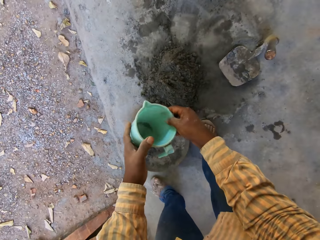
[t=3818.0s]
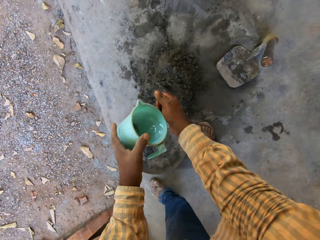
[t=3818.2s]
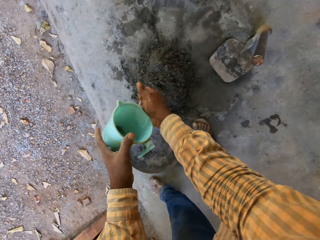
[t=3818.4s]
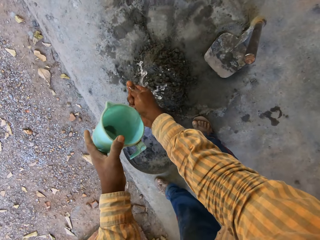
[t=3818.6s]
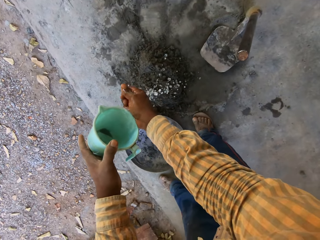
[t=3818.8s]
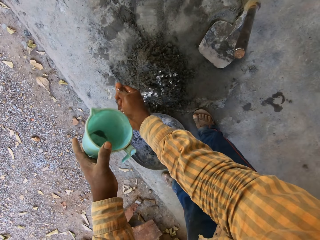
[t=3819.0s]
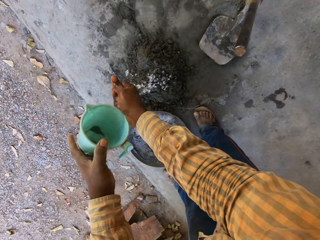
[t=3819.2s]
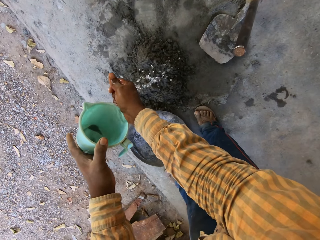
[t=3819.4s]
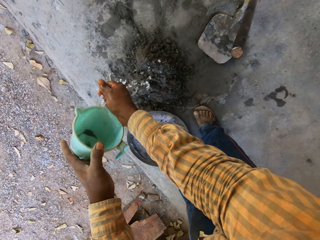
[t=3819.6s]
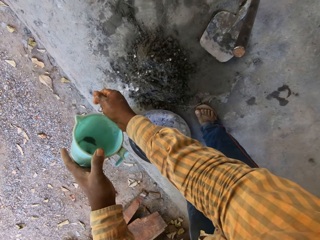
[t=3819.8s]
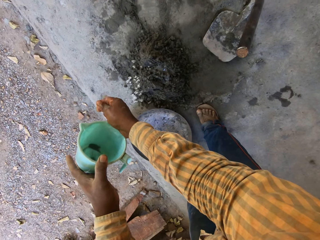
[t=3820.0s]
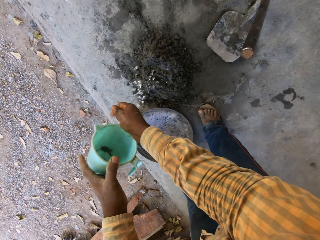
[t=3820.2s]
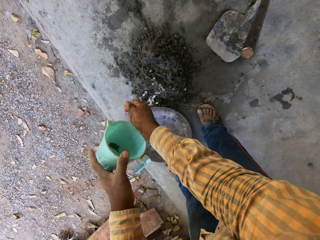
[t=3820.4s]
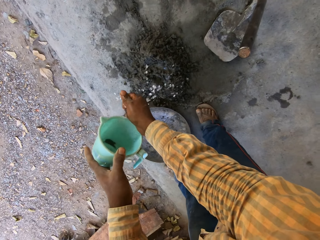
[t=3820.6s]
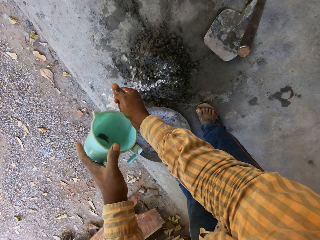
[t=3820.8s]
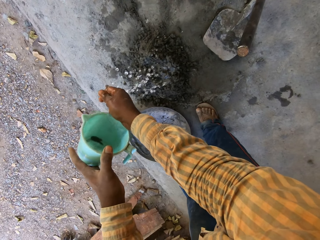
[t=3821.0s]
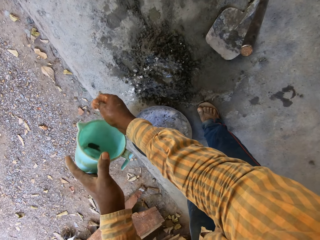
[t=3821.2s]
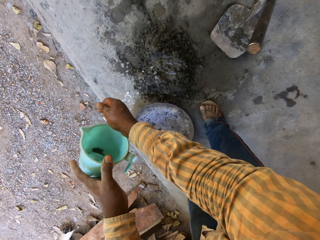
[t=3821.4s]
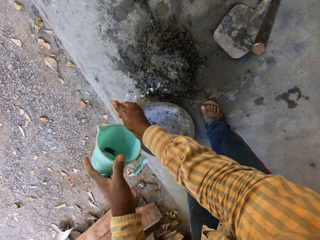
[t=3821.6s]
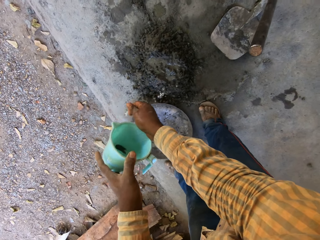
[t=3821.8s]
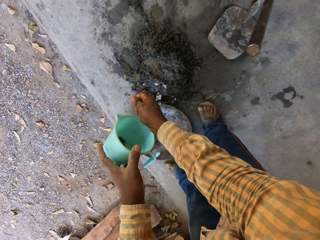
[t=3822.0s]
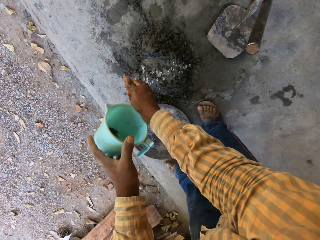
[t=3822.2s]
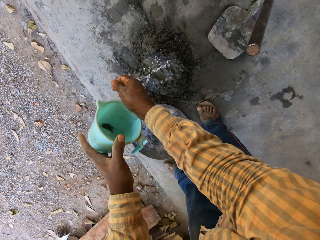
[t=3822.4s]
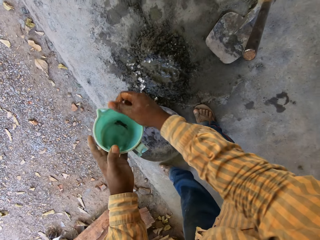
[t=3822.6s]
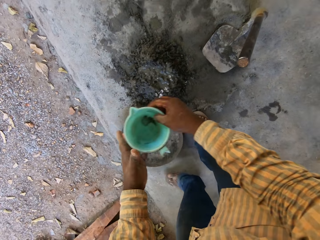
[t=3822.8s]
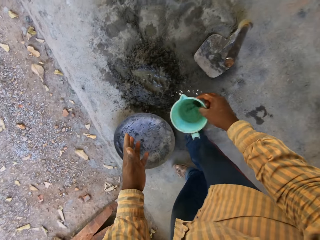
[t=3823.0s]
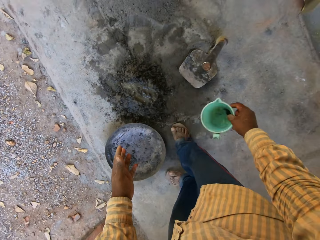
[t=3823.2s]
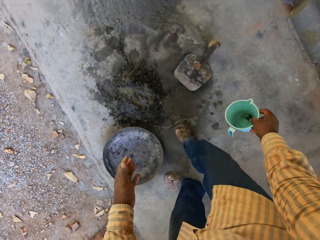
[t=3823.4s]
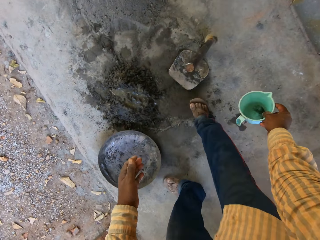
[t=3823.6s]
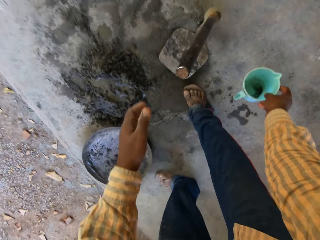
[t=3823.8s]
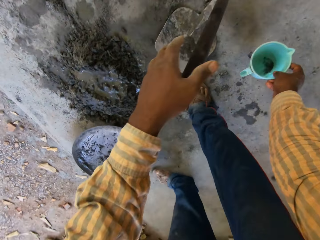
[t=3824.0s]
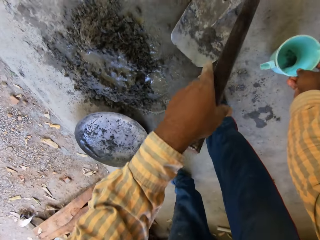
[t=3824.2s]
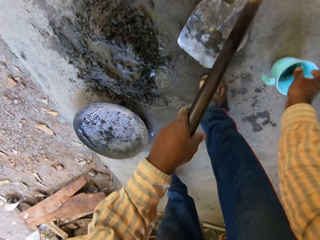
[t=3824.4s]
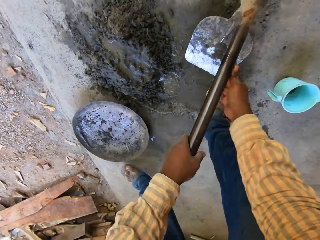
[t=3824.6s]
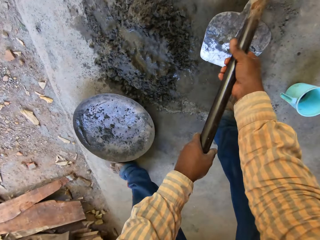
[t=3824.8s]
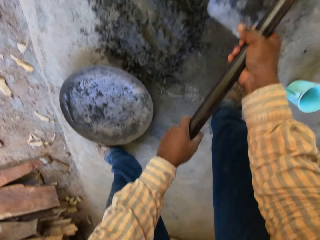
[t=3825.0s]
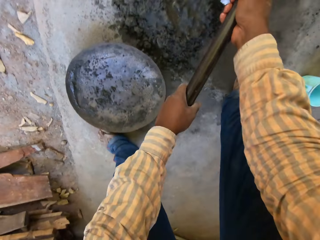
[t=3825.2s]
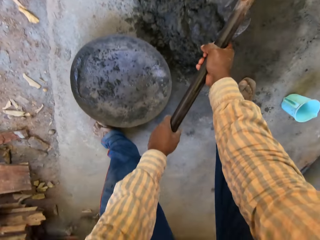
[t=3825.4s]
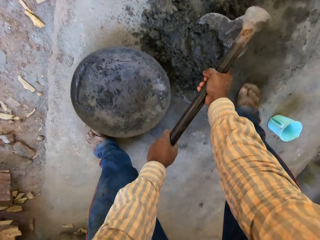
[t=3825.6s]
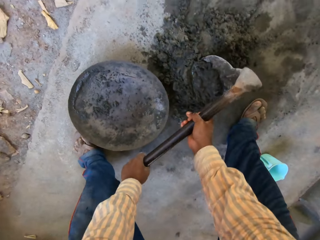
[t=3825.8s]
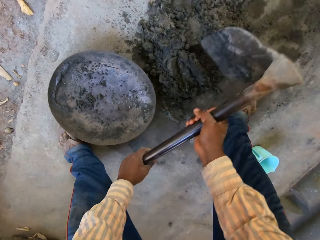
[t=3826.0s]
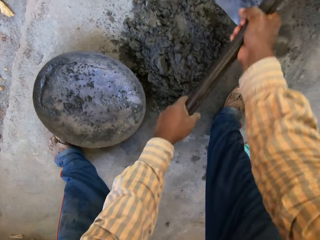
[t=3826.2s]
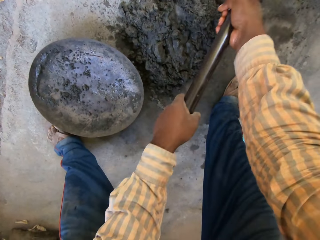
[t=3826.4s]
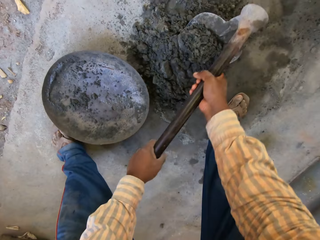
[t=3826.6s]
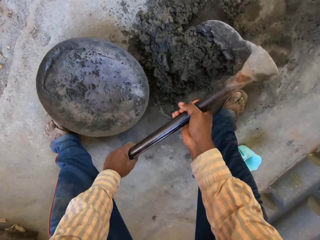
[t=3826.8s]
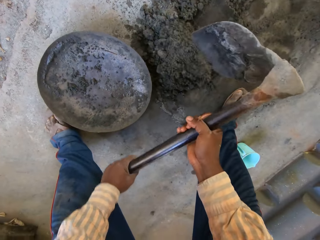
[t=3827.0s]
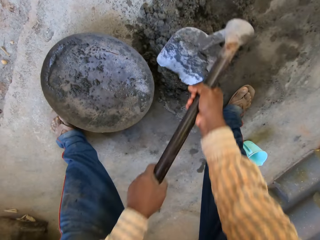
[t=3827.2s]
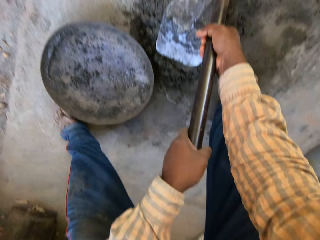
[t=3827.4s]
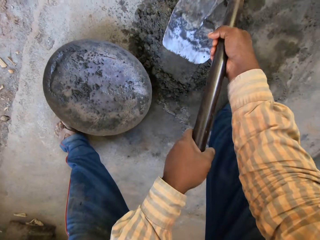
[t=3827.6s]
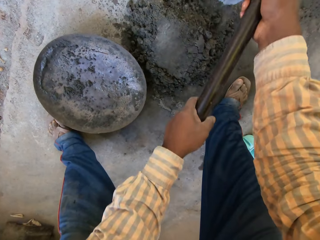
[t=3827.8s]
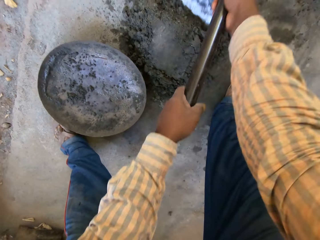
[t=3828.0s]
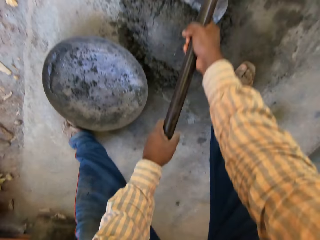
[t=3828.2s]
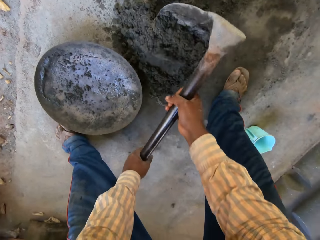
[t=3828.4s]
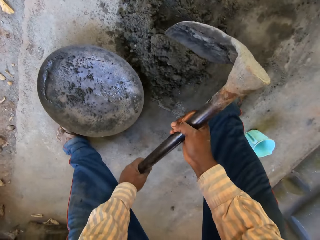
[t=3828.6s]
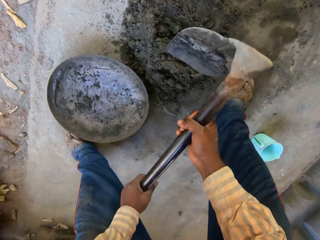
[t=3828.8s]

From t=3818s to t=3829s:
The camera wearer transfers the cup of water from his right hand to his left hand. He pours water from the cup in his left hand onto his right hand. He washes his right hand on the cement with water from the cup in his left hand. He transfers the cup of water from his left hand to his right hand. He places the cup of water in his right hand on the ground. He picks up the hoe from the cement with both hands. He mixes the cement with the hoe in his hands.

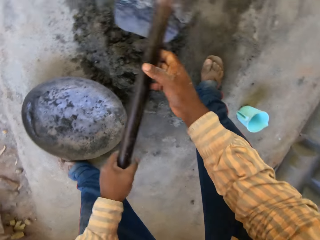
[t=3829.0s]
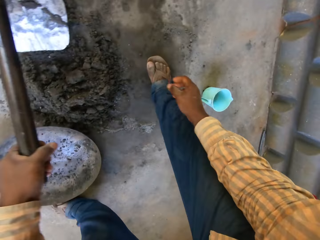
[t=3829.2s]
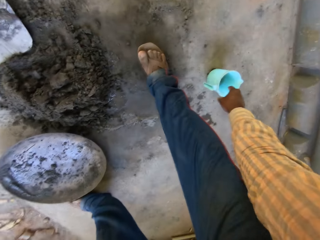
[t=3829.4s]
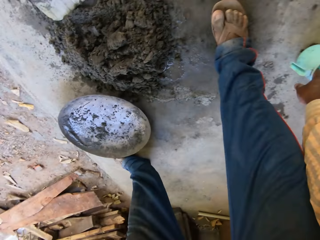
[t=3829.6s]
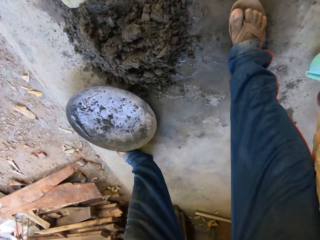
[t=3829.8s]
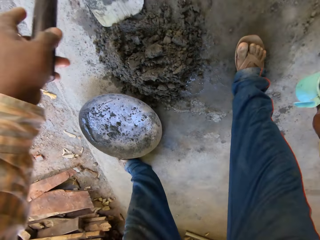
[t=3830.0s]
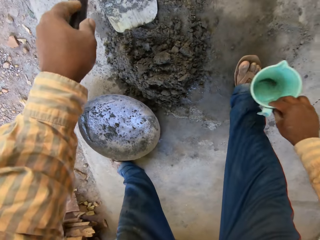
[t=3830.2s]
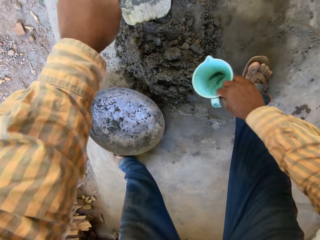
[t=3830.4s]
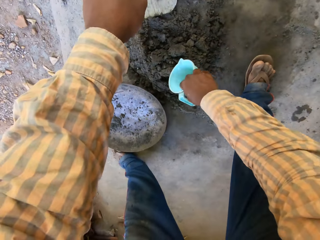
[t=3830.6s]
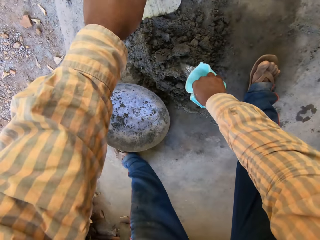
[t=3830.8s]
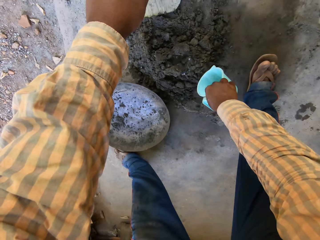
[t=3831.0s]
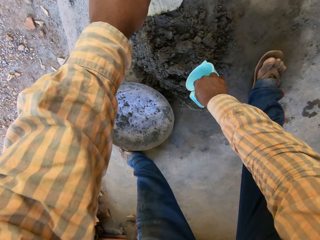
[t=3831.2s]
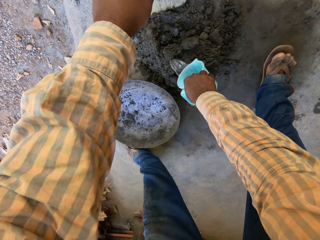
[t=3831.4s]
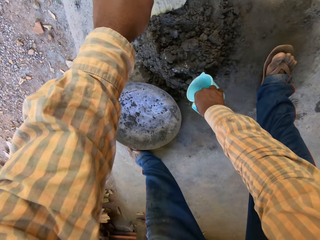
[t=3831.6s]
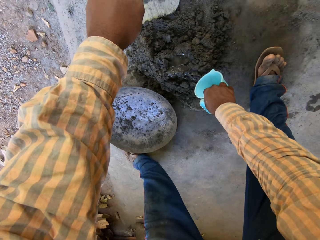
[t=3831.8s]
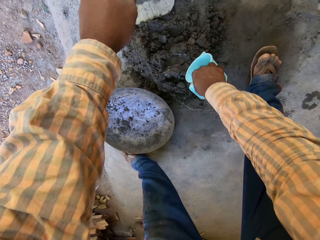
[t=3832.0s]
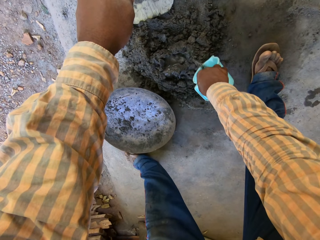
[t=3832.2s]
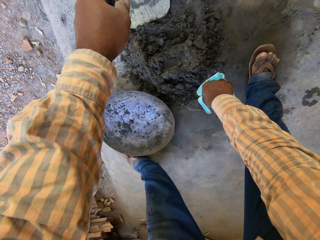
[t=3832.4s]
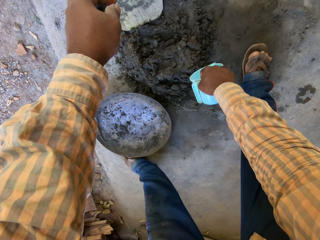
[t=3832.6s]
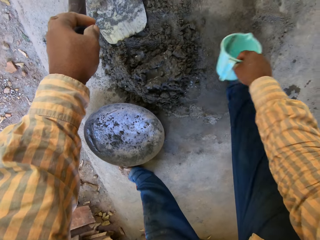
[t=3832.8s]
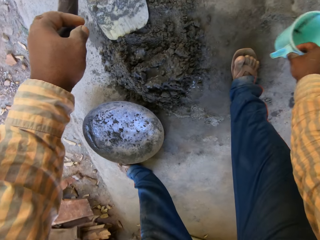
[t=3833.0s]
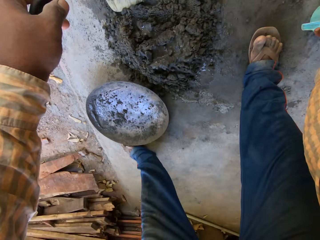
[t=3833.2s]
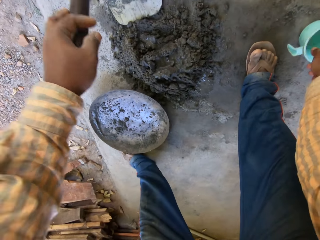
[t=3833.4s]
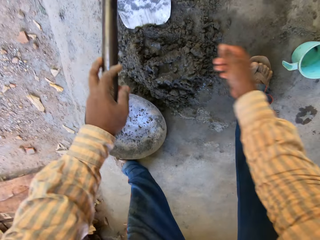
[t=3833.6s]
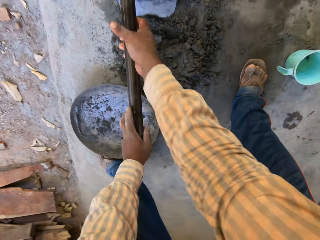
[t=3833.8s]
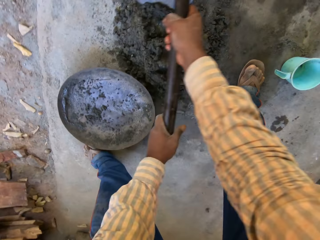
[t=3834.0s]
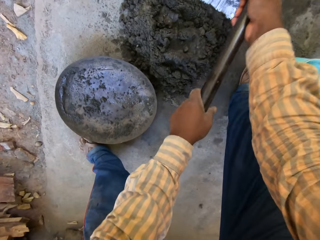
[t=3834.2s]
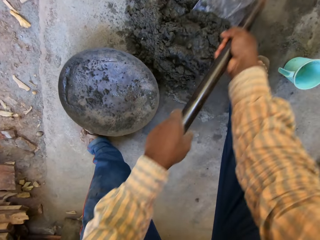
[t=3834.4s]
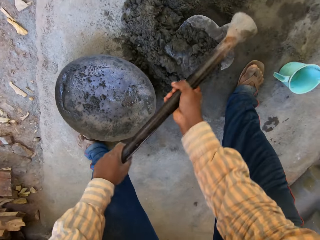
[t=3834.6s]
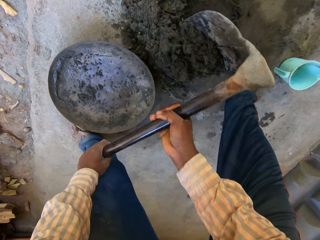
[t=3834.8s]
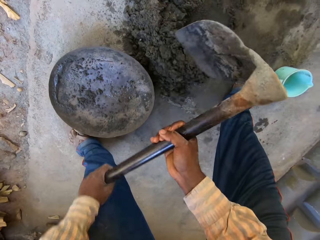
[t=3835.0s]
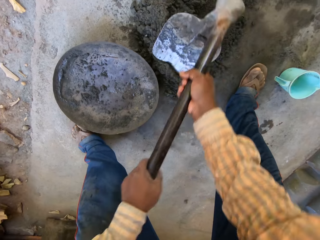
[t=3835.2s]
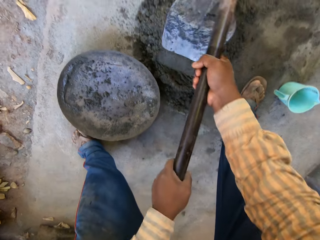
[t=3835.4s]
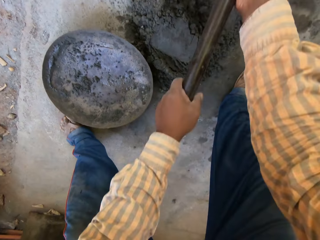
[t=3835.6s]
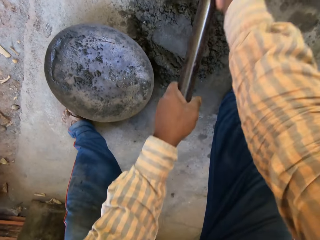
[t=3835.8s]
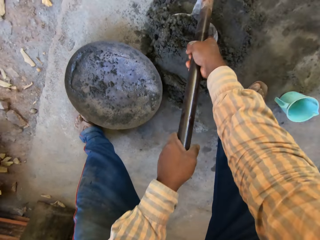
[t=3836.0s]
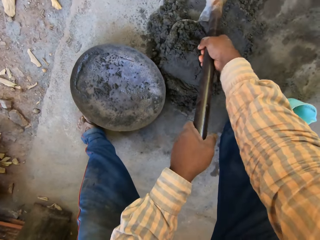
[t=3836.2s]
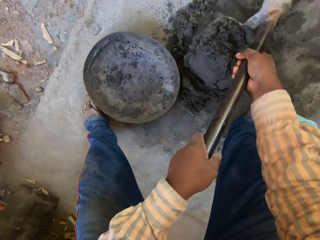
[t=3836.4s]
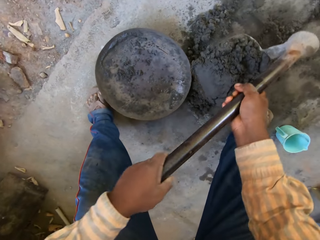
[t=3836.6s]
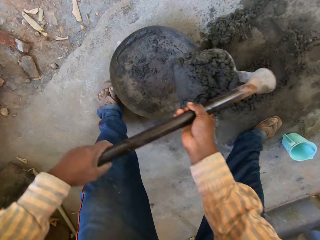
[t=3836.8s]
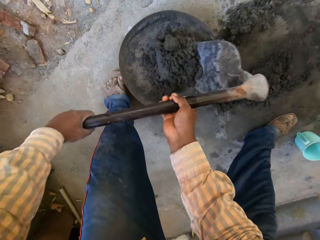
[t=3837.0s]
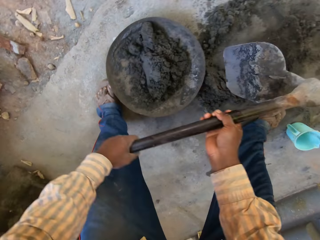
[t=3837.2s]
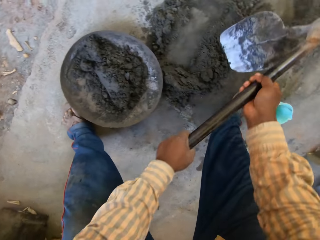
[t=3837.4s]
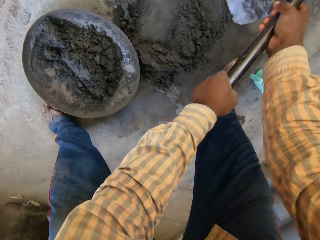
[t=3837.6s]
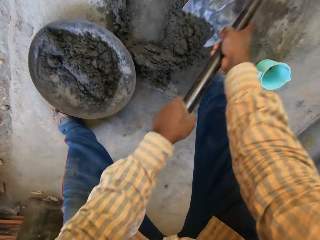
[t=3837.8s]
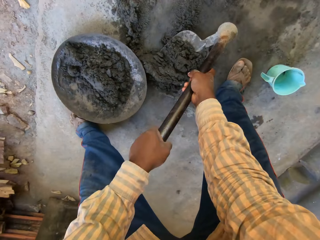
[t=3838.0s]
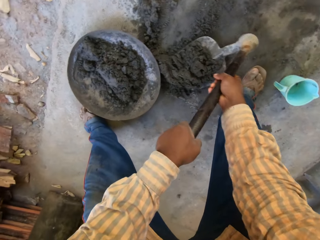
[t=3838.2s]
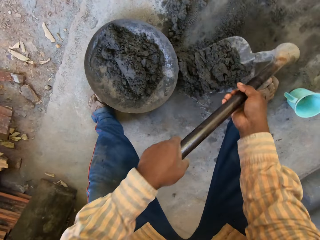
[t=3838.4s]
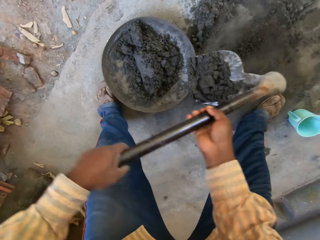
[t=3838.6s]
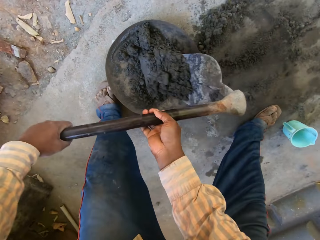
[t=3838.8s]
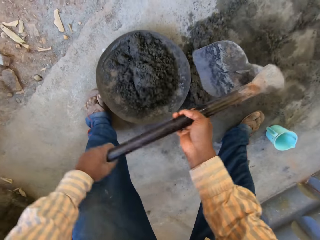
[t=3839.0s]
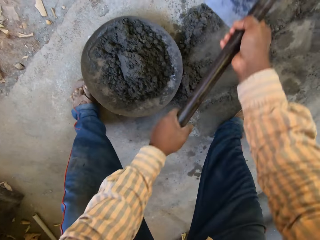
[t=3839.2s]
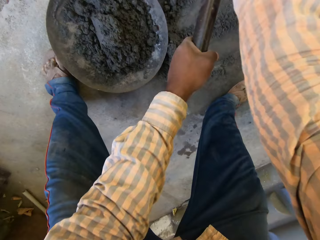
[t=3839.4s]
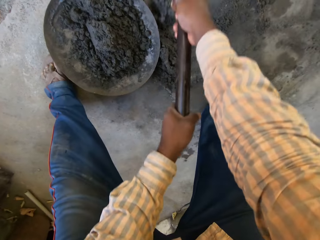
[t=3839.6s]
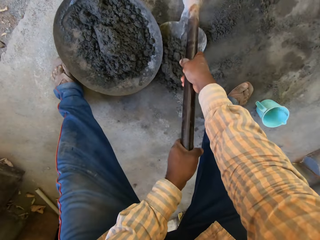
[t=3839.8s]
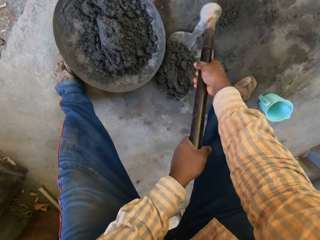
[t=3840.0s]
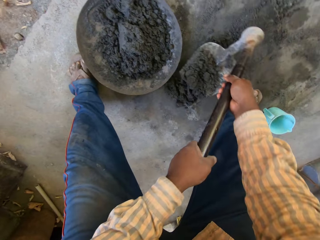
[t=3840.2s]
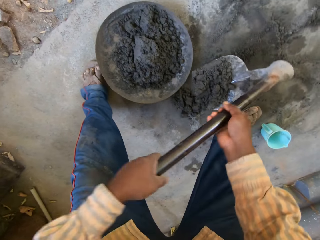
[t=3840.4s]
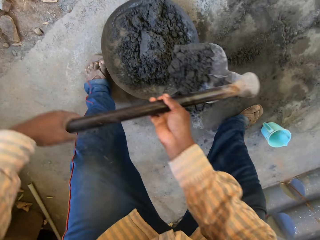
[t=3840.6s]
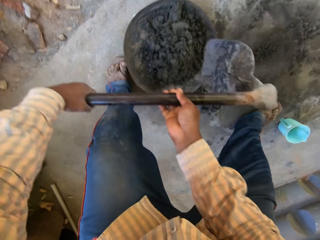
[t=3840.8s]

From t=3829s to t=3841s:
The camera wearer takes the cup of water from the ground with his right hand. He pours some water from the cup in his right hand on the cement or mortar. He places the cup of water in his right hand on the ground. He mixes the cement with the hoe in his hands. He scoops cement from the ground into the tray or metal bowl with the hoe in both hands. He collects the mortar with the hoe, puts the mortar in the metal bowl and collects the mortar with the hoe.
